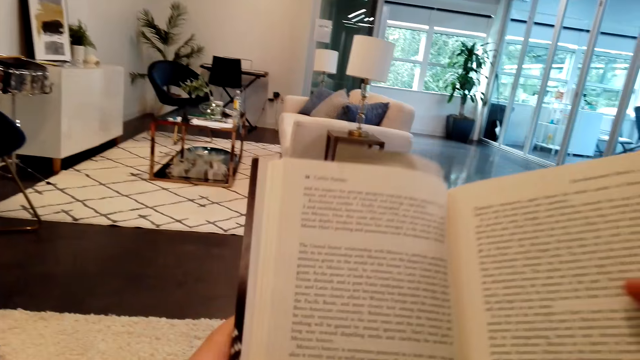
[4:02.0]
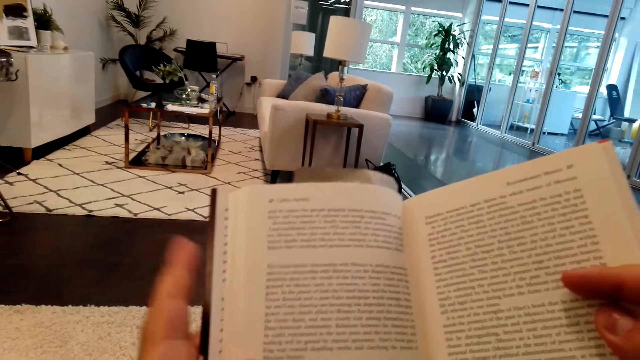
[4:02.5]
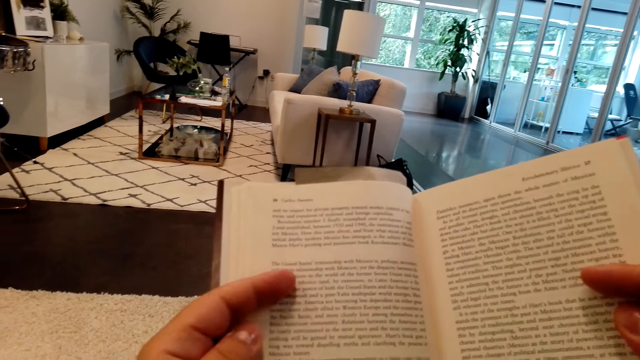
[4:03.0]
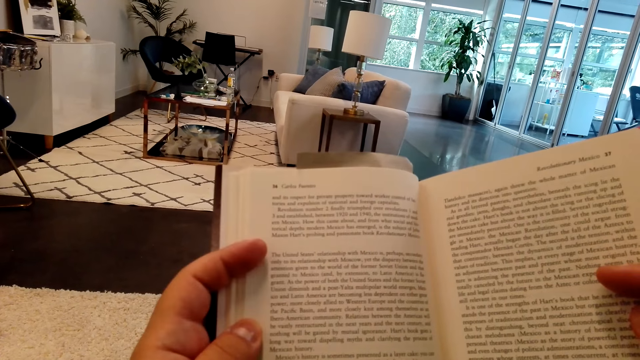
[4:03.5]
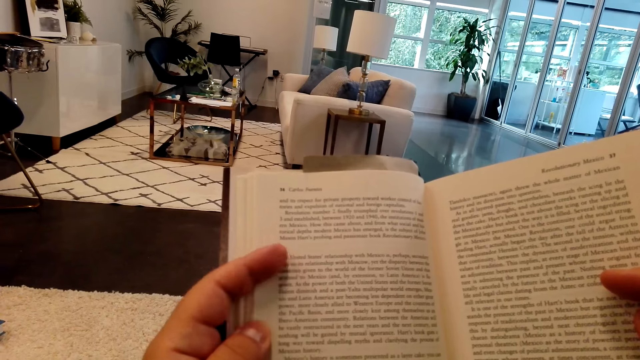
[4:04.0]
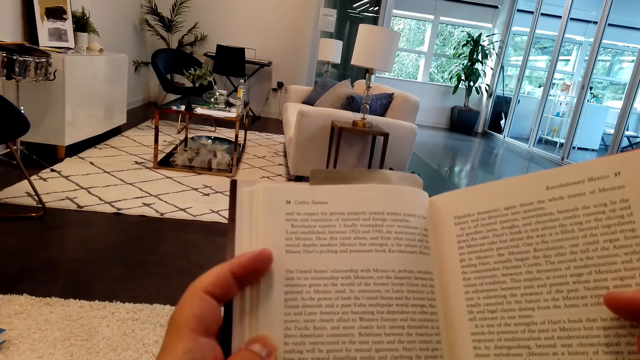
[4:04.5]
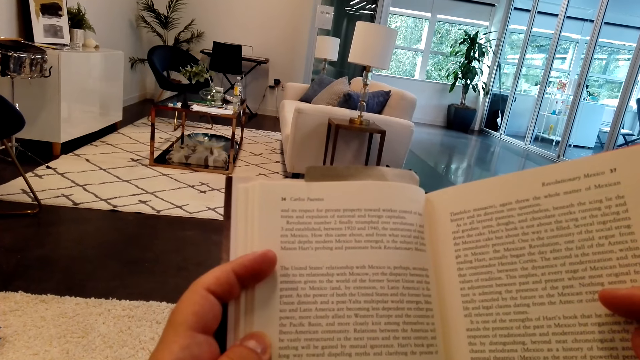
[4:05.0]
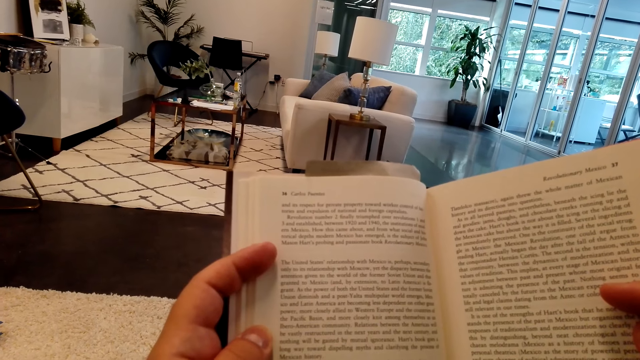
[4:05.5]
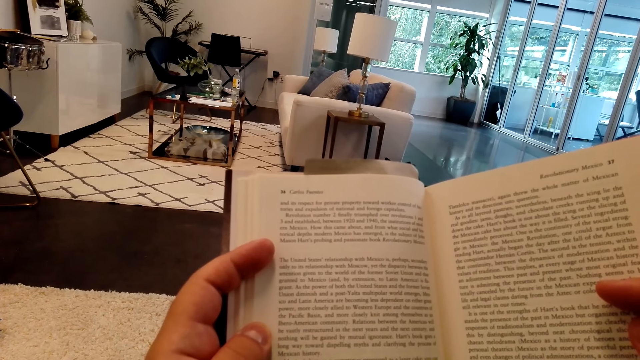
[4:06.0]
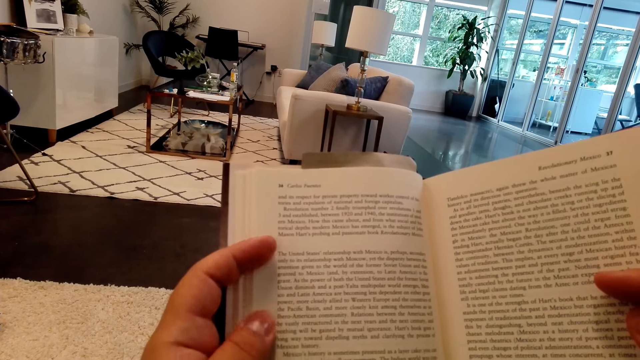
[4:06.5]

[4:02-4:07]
The camera wearer holds the book. They continue to read.

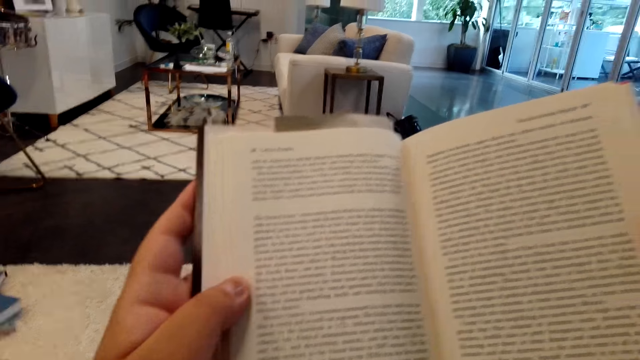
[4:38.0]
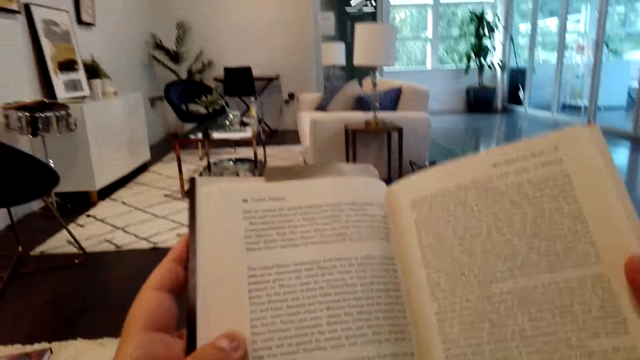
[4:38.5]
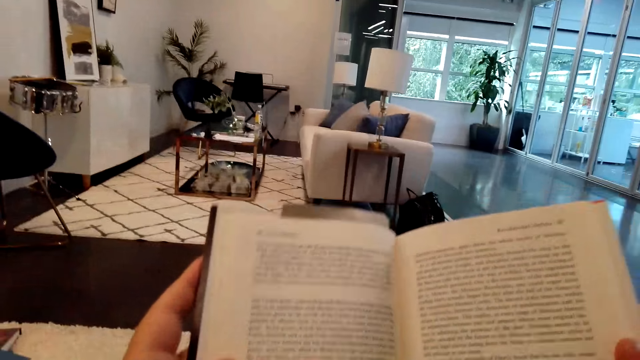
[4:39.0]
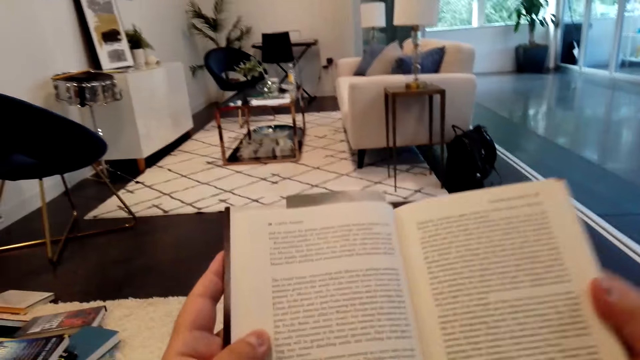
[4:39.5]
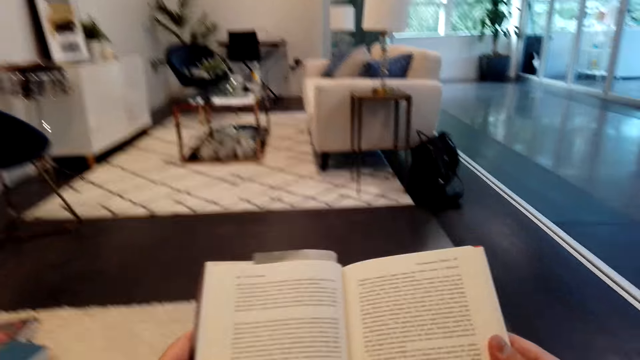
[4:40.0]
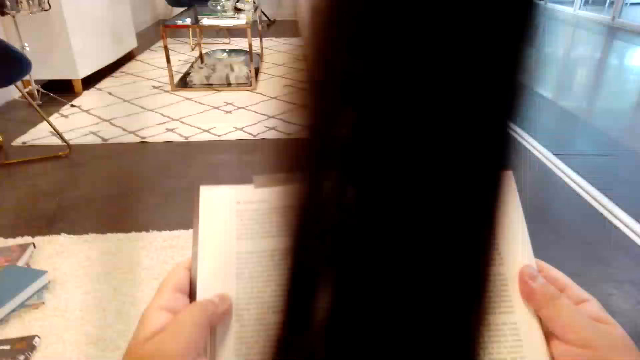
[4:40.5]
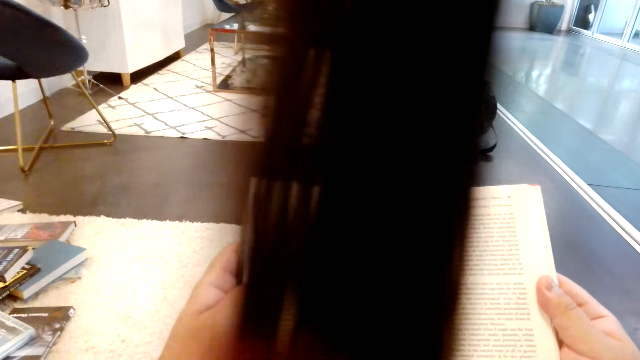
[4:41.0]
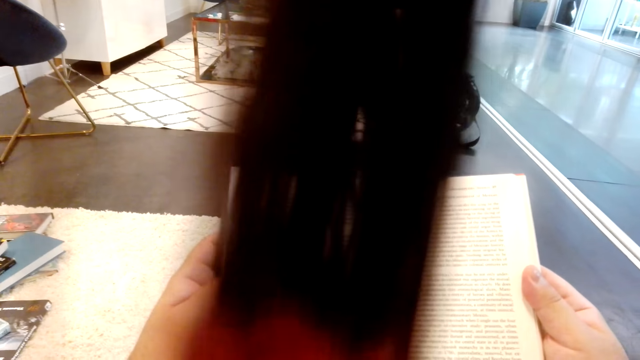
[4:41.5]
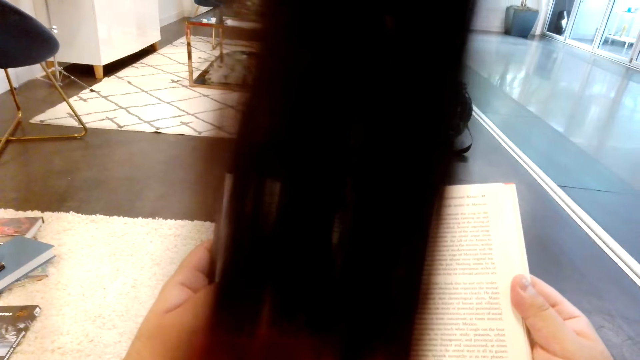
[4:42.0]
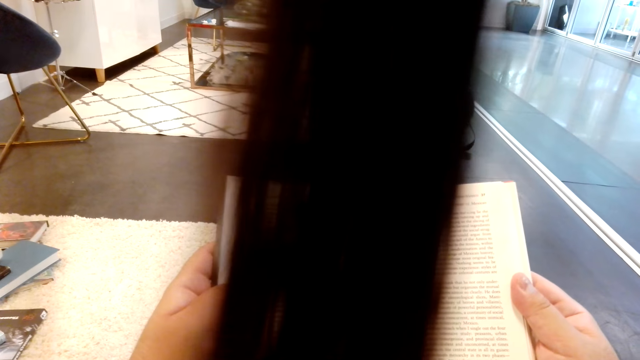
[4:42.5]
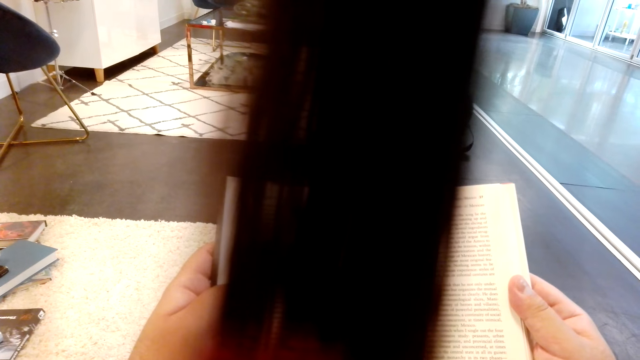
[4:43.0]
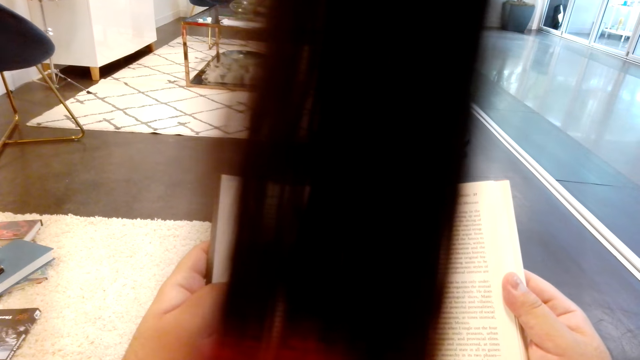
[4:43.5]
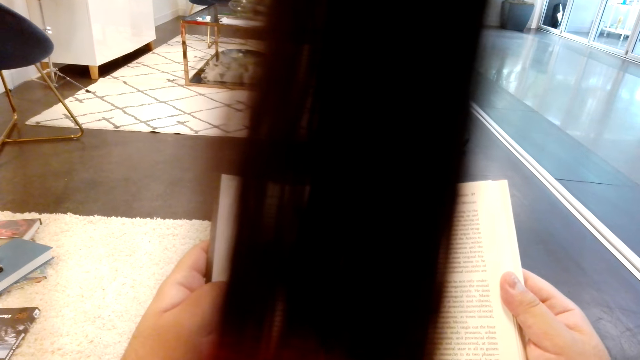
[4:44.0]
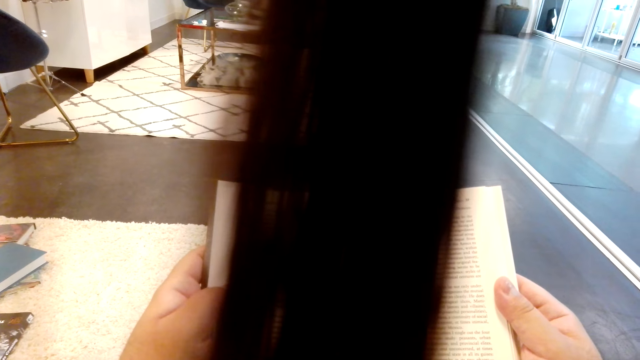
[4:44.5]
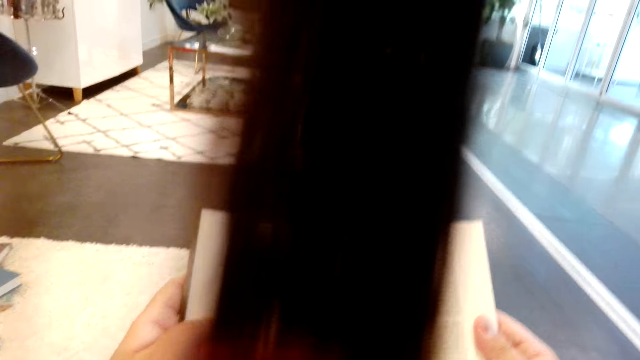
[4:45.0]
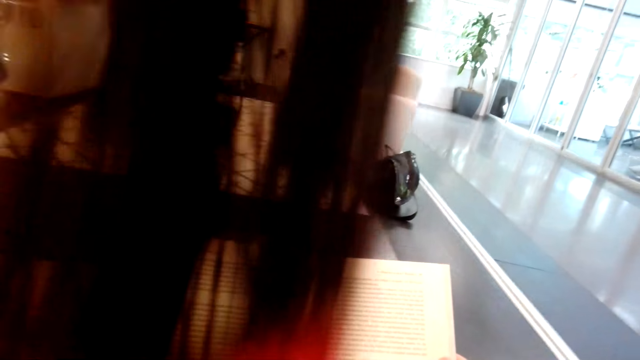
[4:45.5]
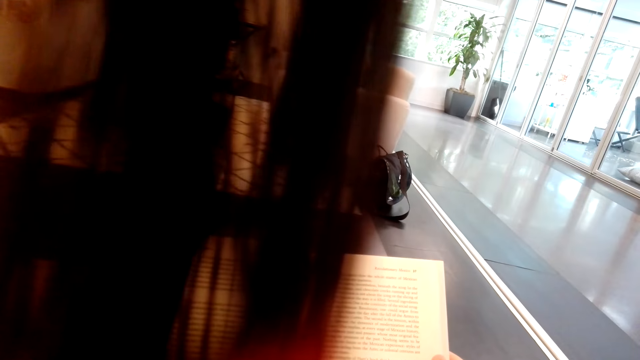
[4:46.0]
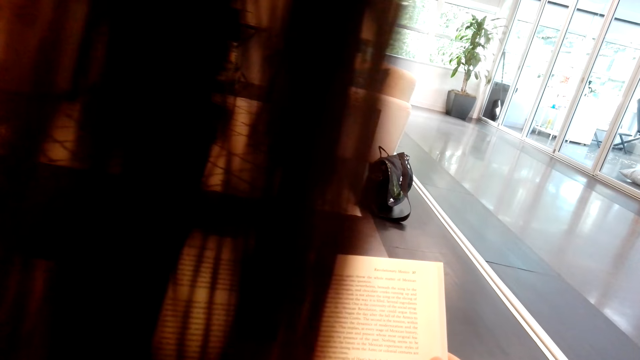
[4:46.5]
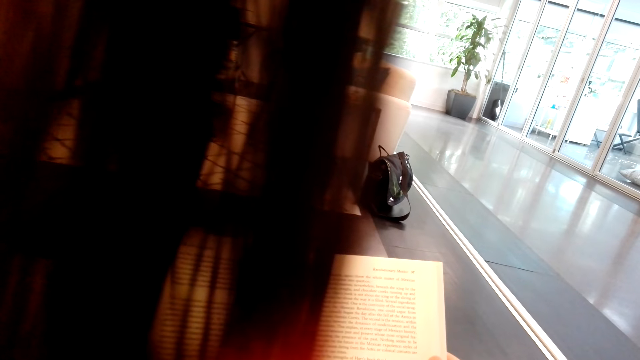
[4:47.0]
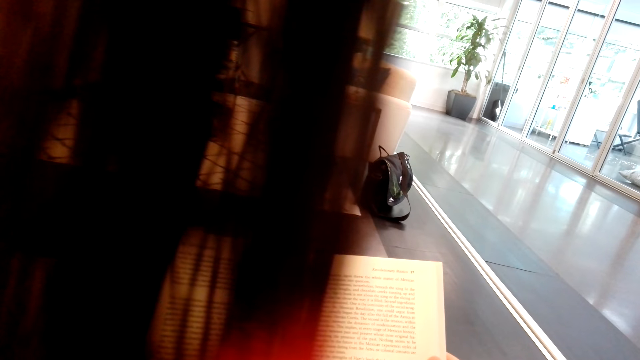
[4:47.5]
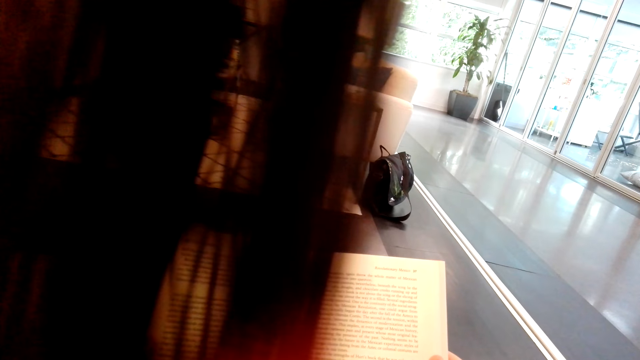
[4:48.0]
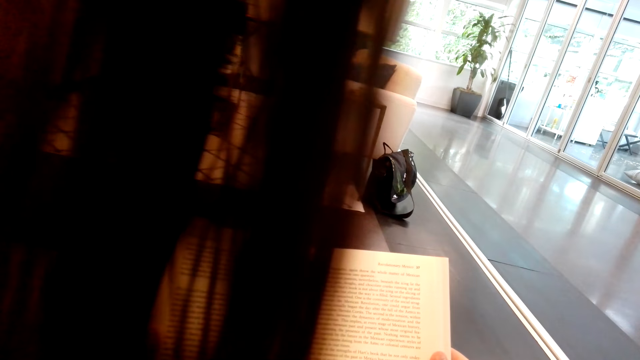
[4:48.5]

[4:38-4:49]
The camera wearer lowers the book. They hold the book.
